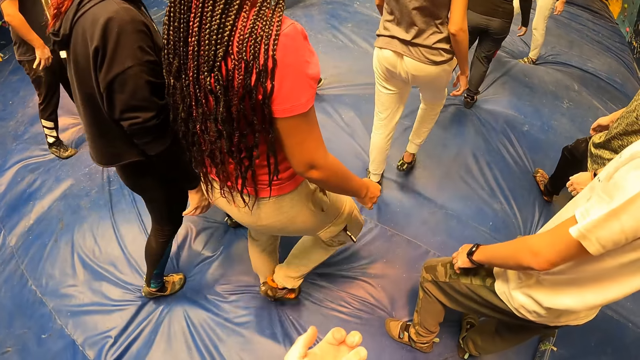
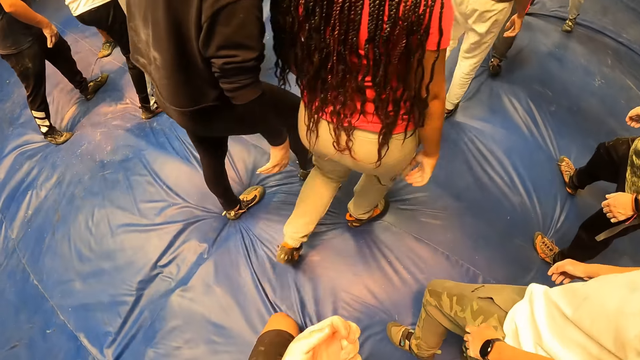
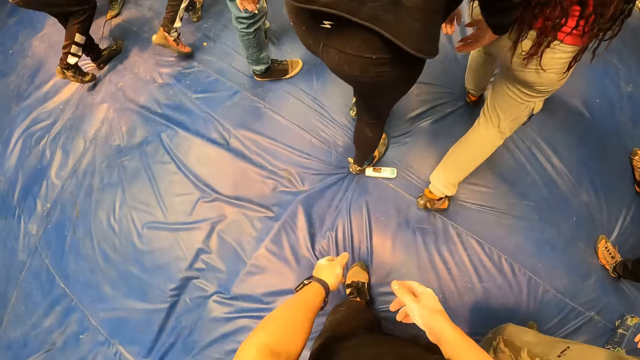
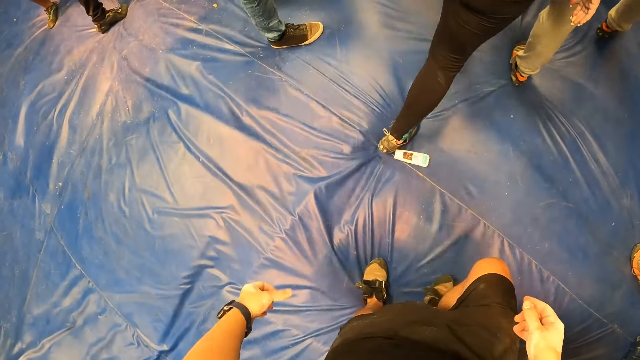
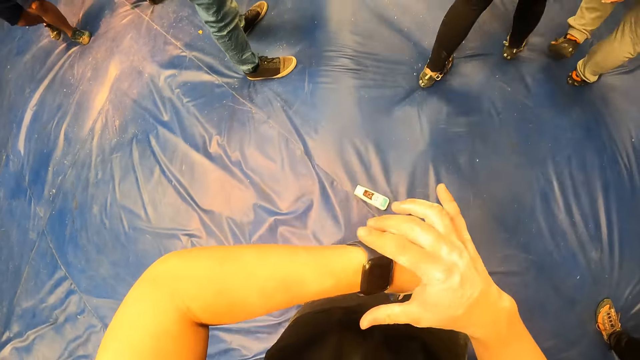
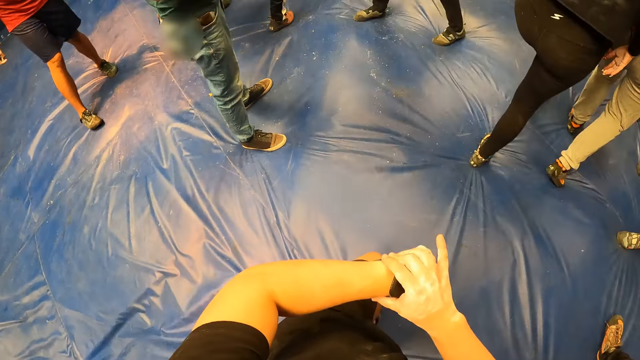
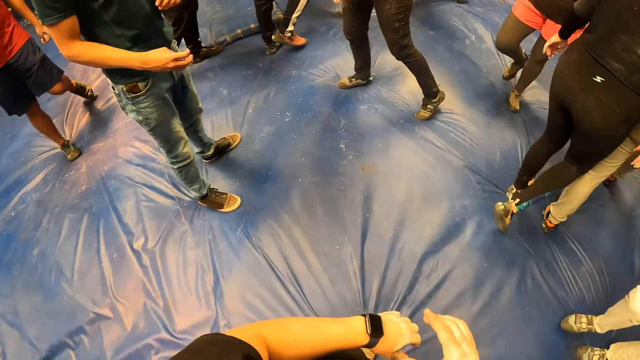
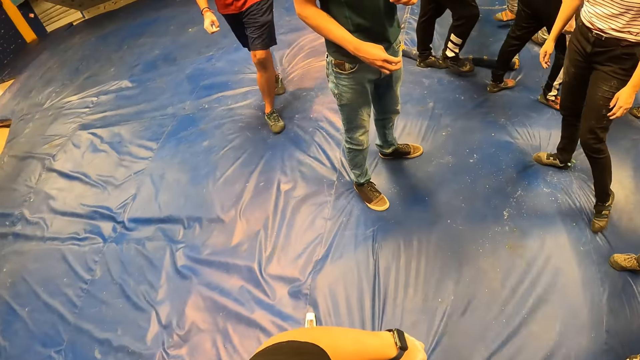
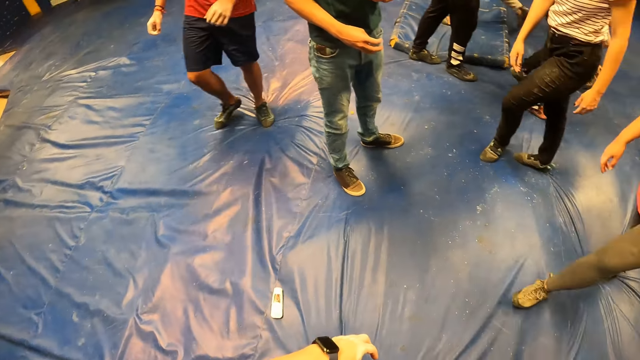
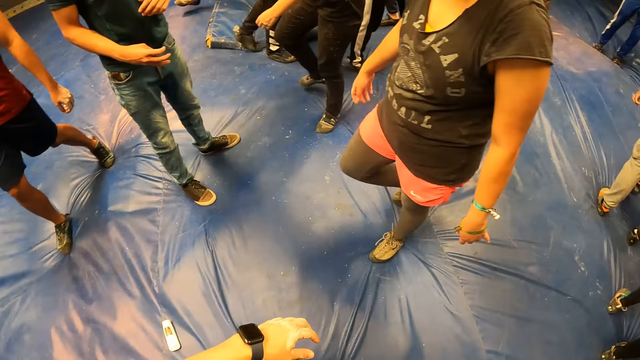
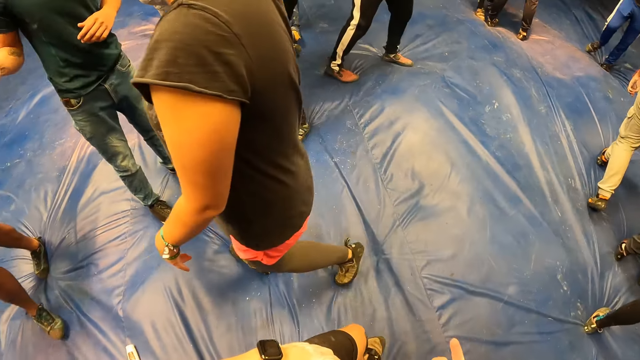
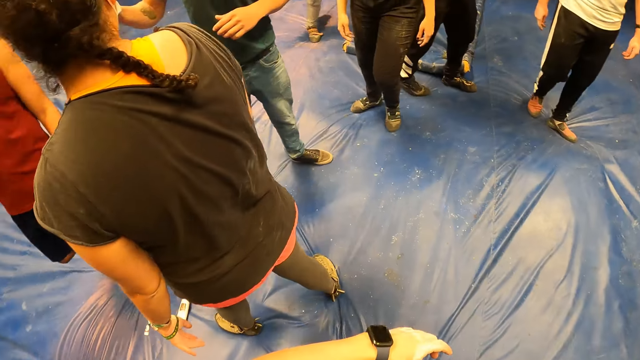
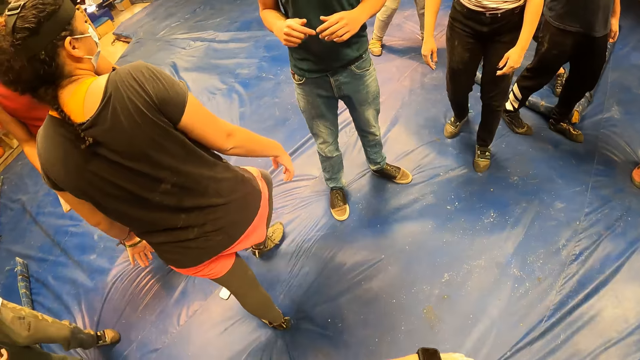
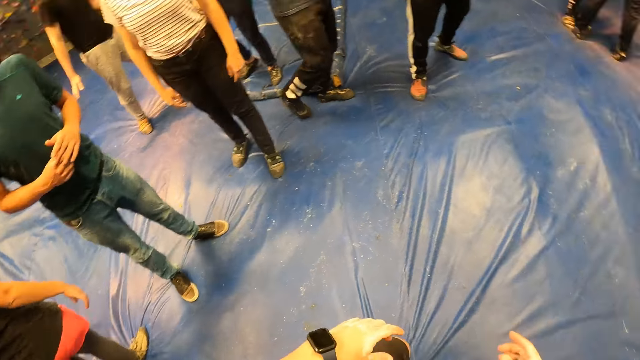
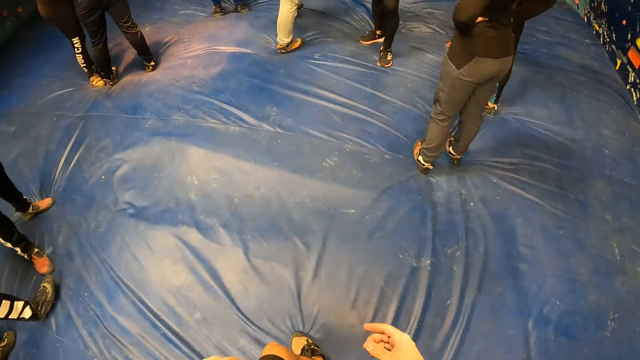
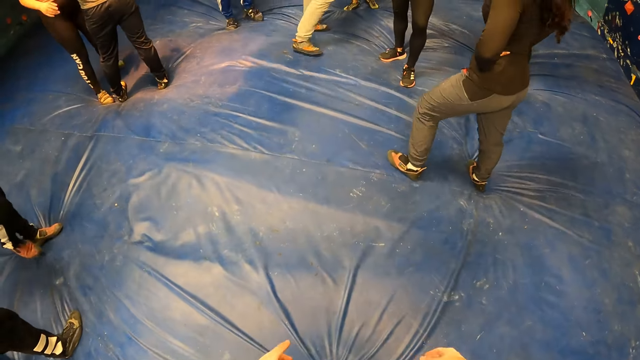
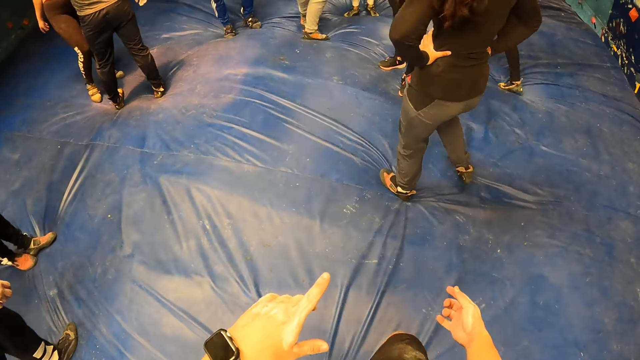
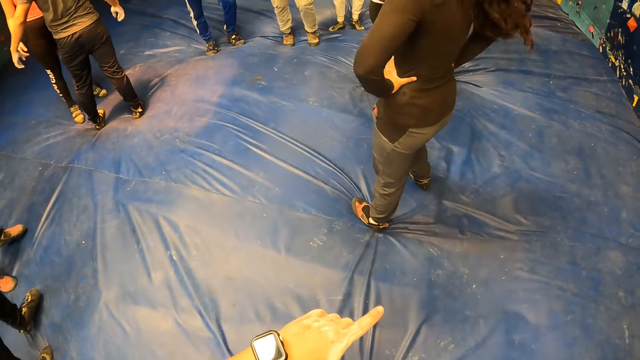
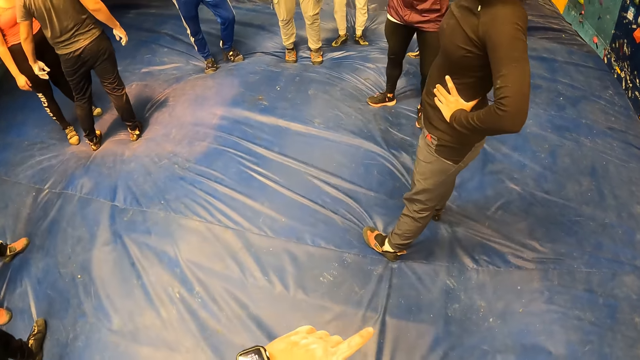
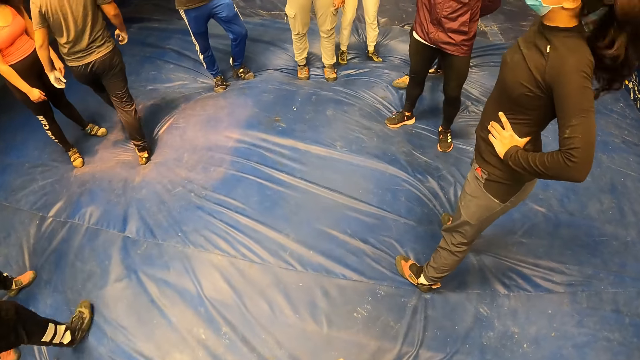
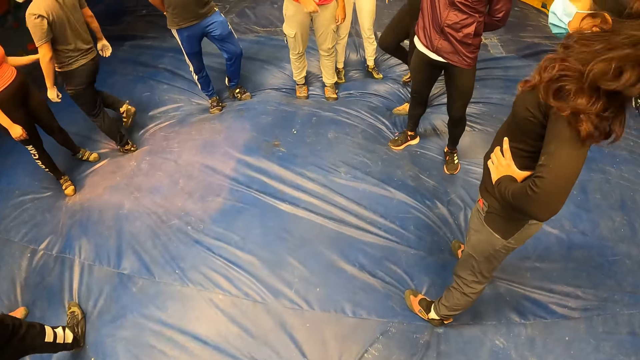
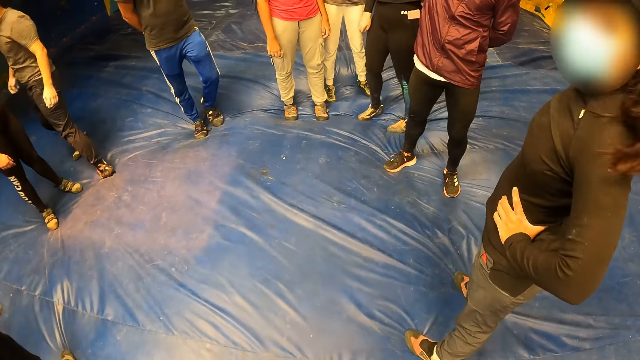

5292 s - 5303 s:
The camera wearer shakes the hand and moves the hand down. They hold the watch and lift the hands up. They move forward and move the hands down. They look around. They walk and turn. They point a finger up and move the hand down.

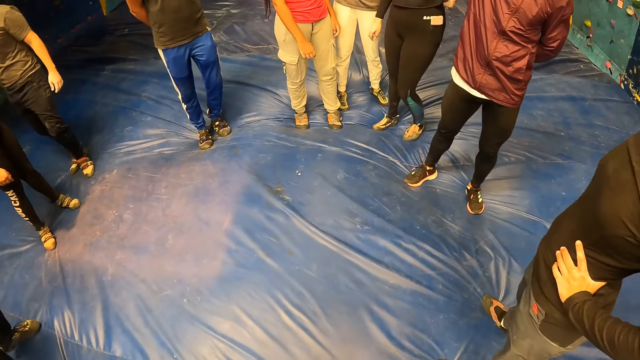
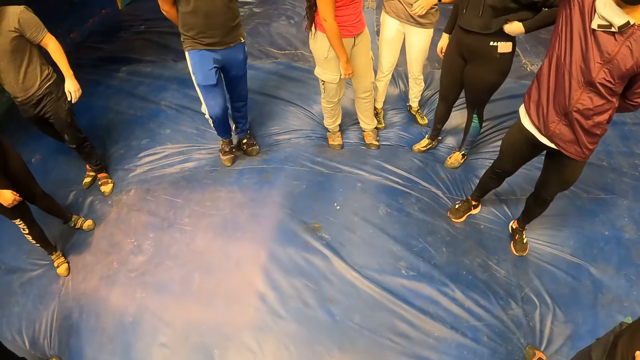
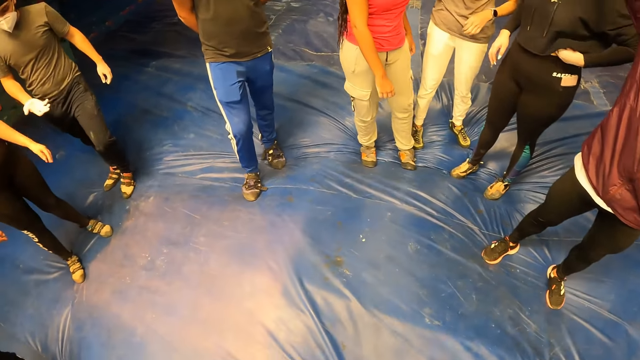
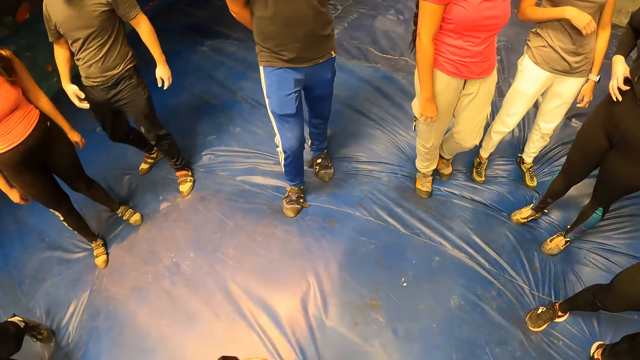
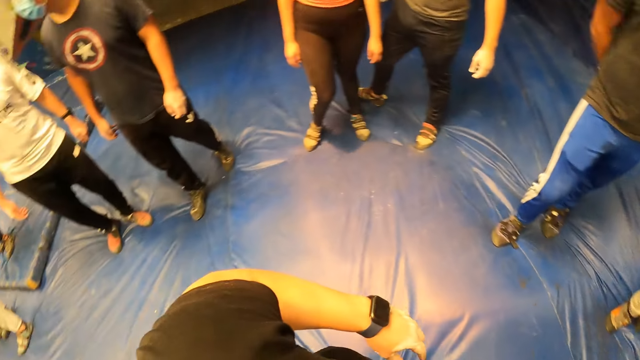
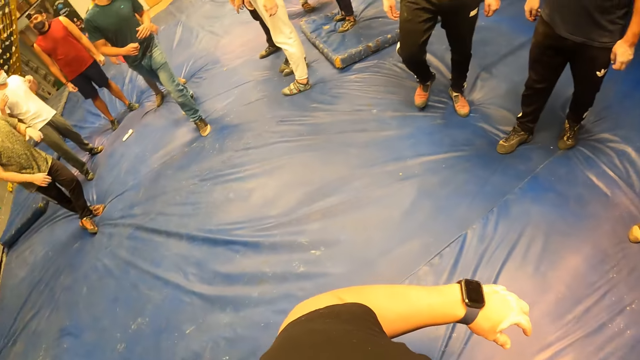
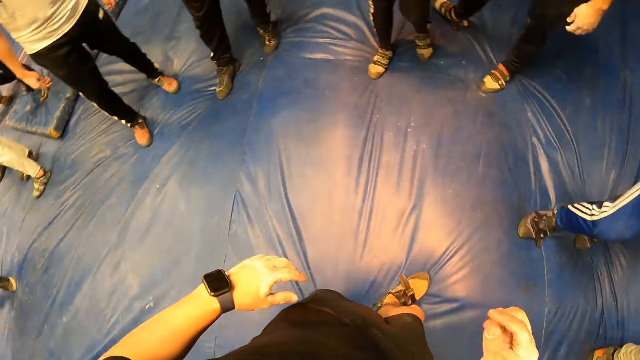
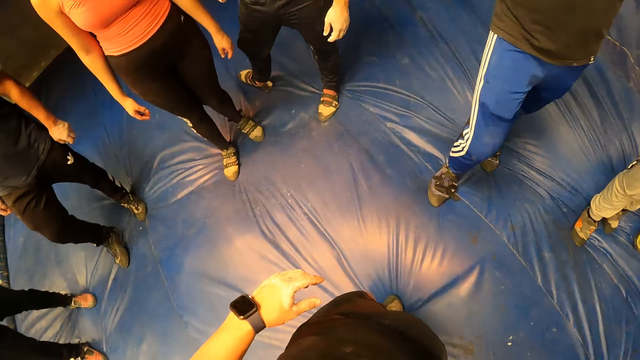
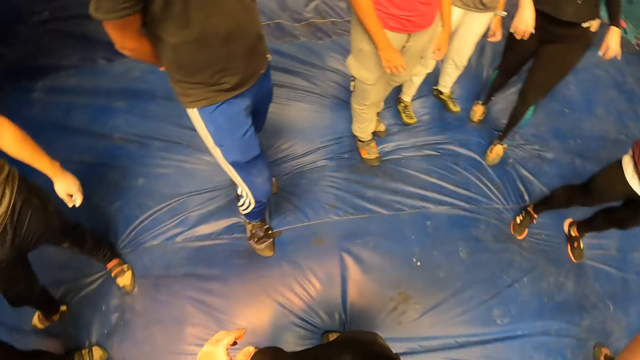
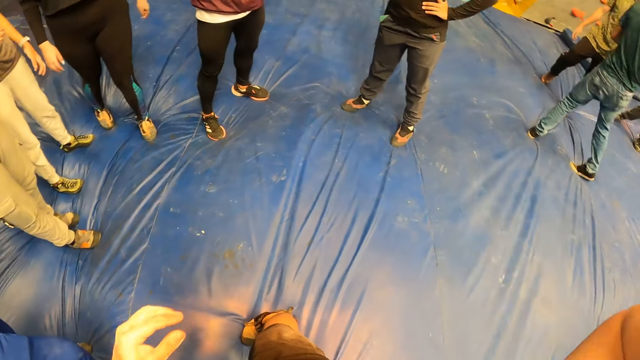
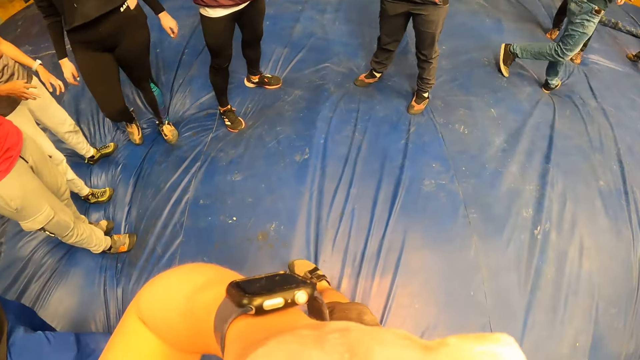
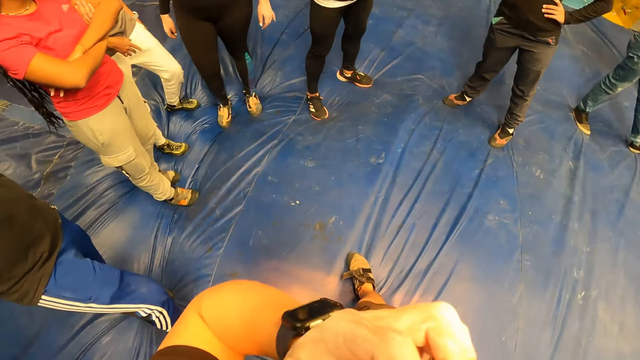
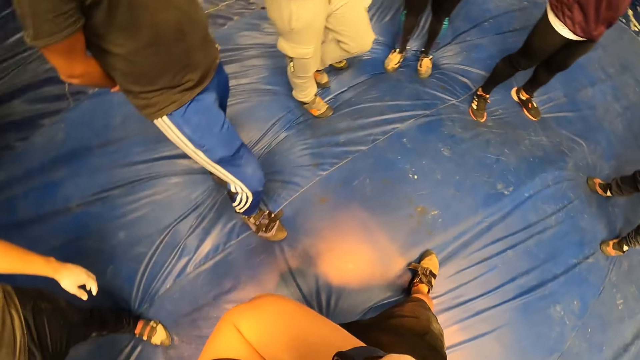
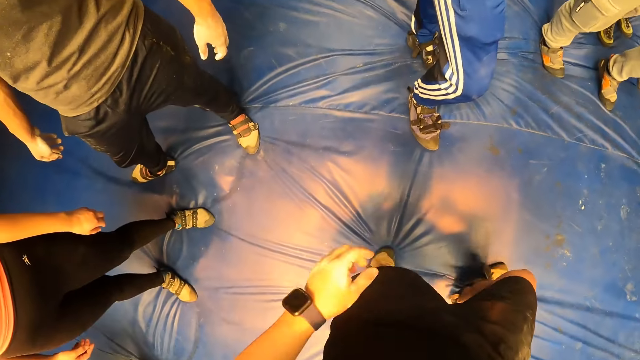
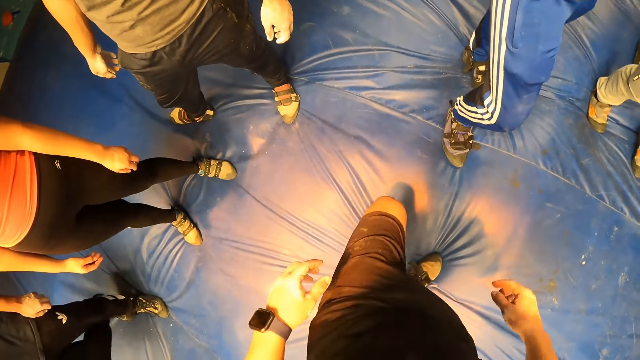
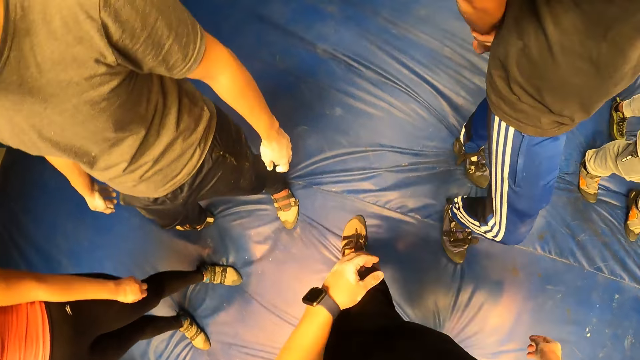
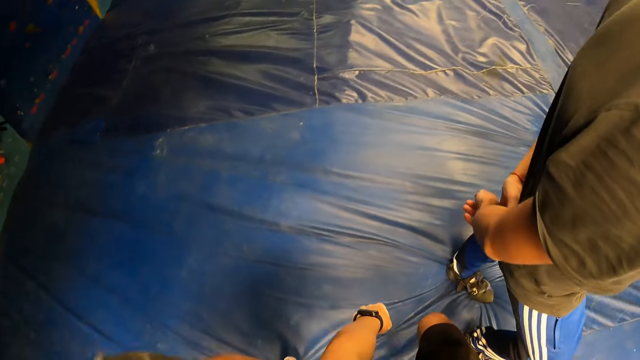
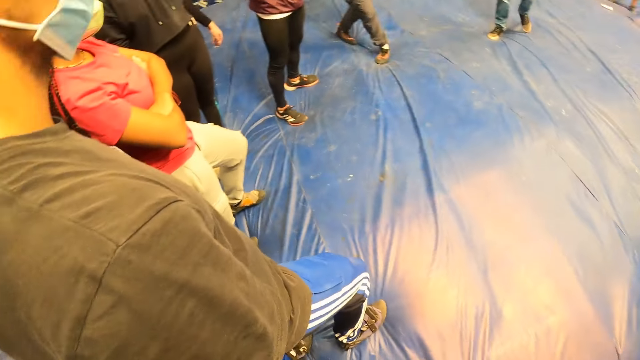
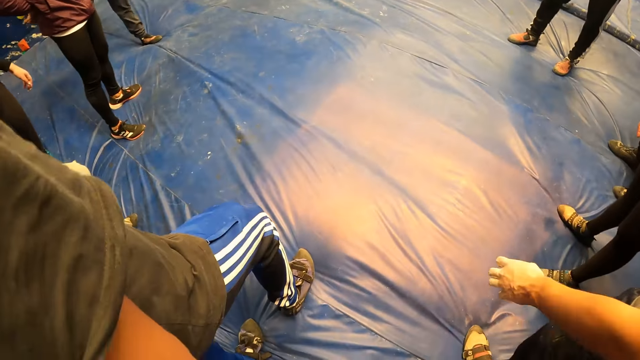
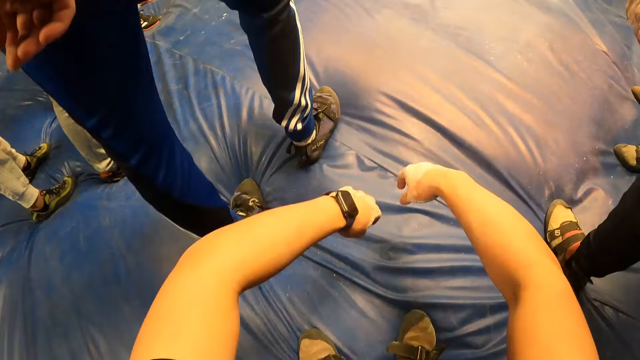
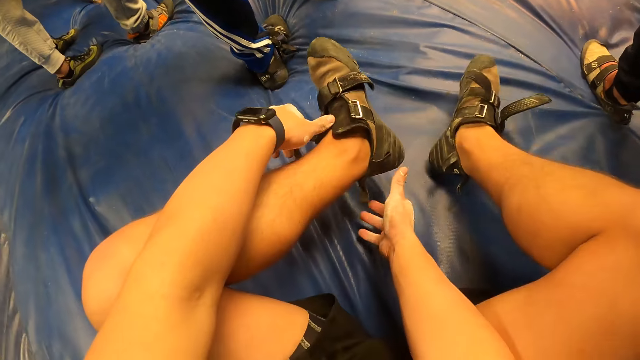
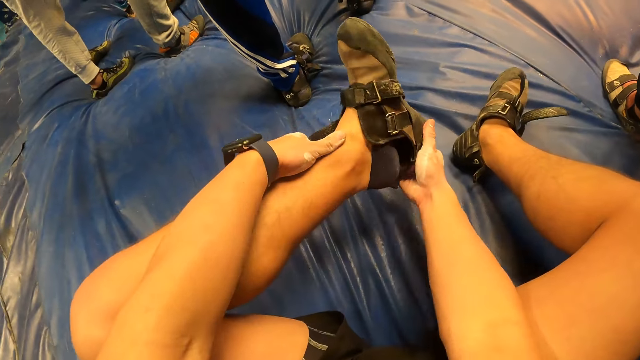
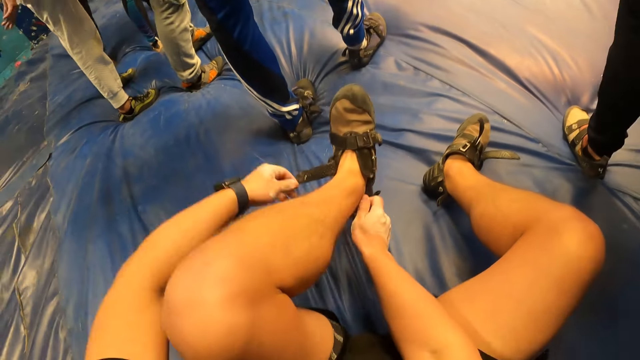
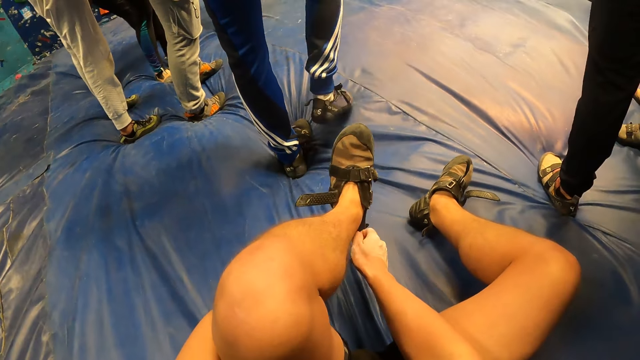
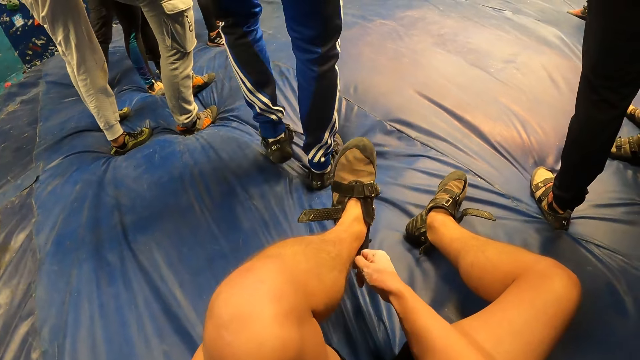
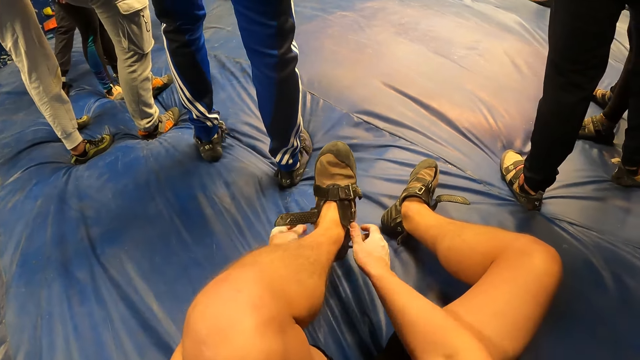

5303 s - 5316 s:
The camera wearer moves the hand. He turns, lifts the hand up, turns around, and moves the hand up. He adjusts the camera on his head with both hands. He touches the face, moves the hand down, and turns. He walks, turns around, and squats. He sits on the foam. He lifts the leg up and moves the hands forward. He adjusts a shoe on his left leg with both hands. He holds the legs and removes the shoe. He holds the shoe with both hands and moves the shoe.
